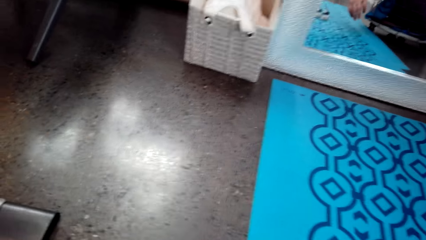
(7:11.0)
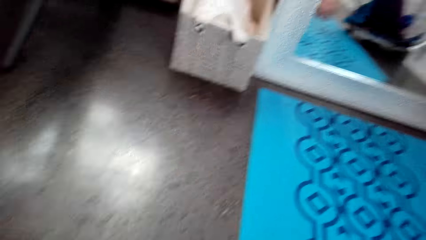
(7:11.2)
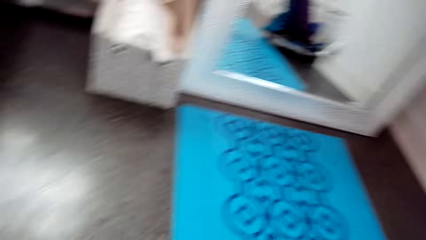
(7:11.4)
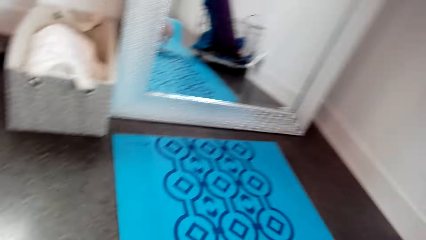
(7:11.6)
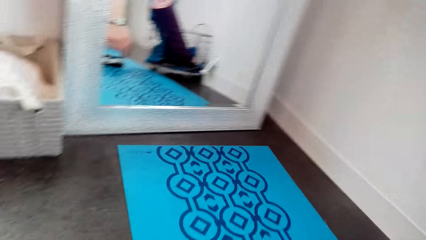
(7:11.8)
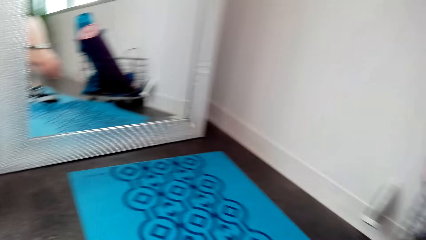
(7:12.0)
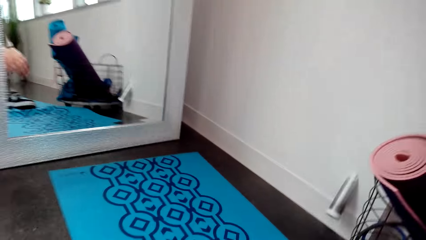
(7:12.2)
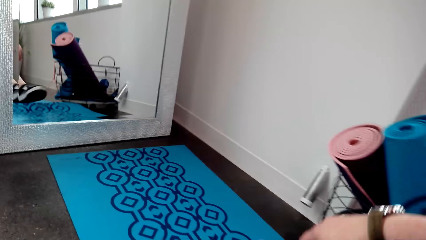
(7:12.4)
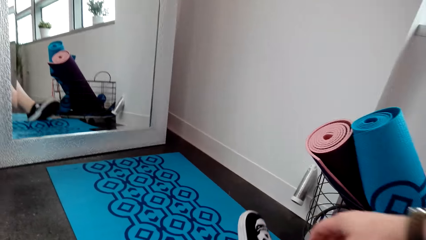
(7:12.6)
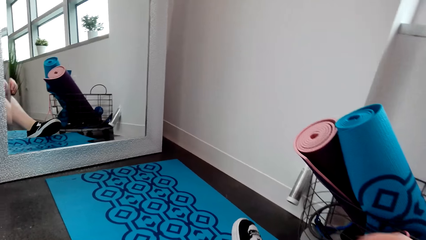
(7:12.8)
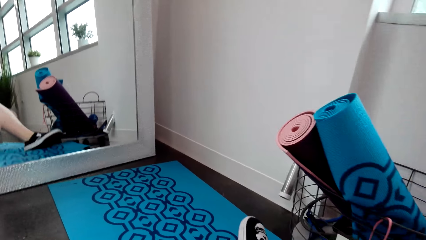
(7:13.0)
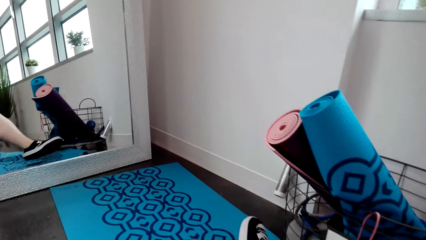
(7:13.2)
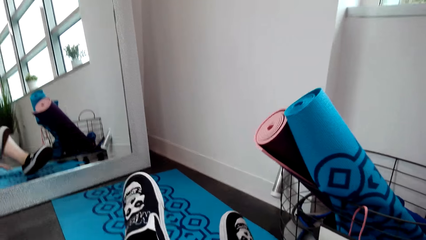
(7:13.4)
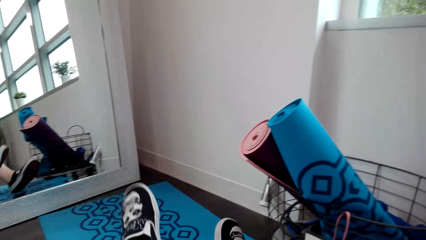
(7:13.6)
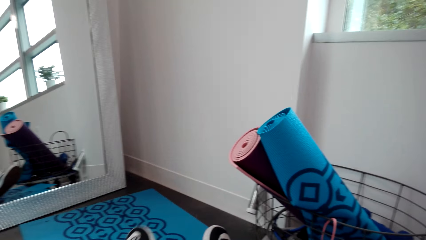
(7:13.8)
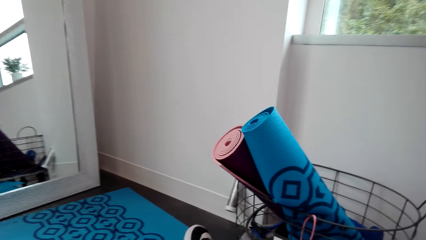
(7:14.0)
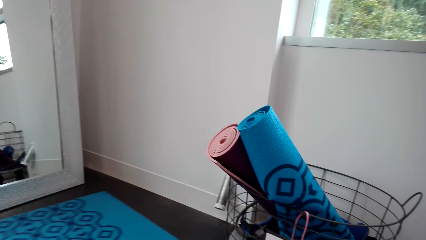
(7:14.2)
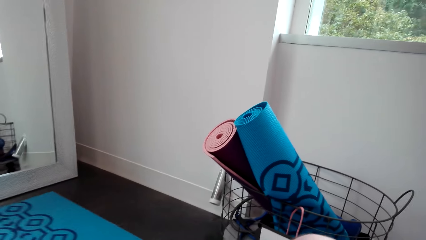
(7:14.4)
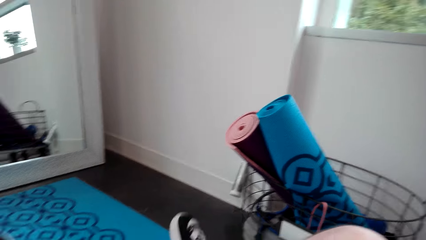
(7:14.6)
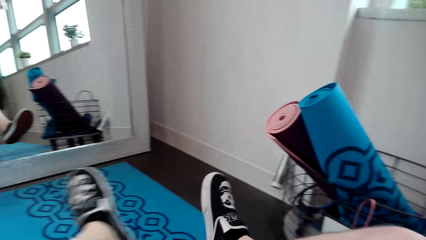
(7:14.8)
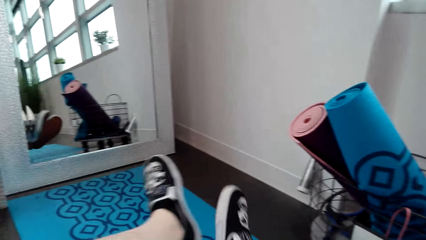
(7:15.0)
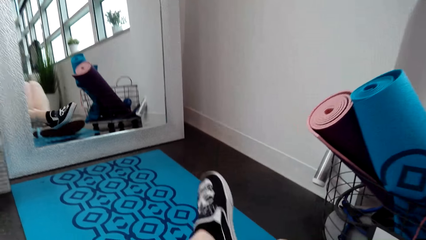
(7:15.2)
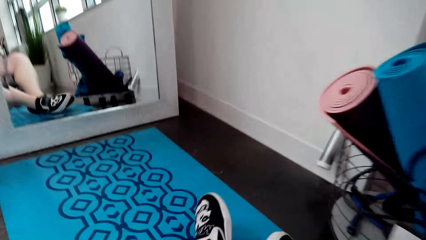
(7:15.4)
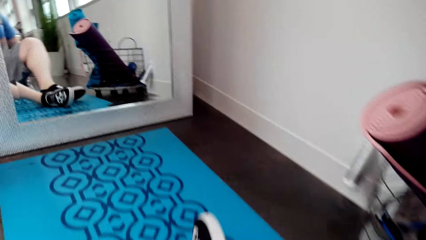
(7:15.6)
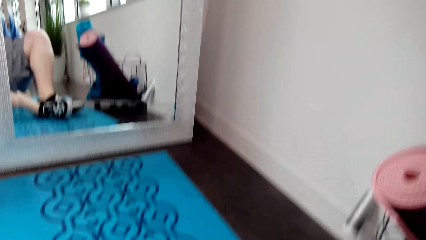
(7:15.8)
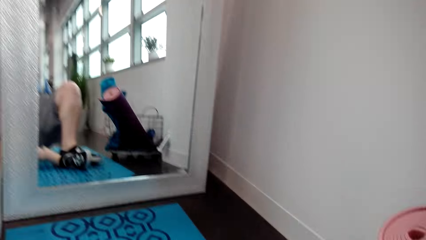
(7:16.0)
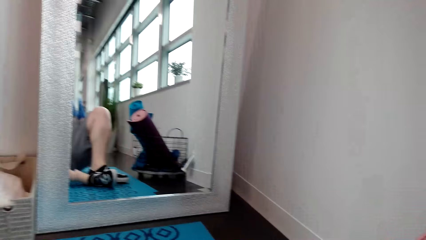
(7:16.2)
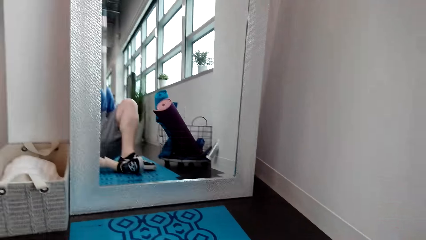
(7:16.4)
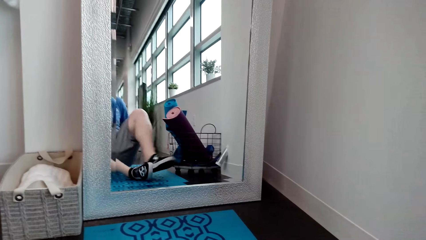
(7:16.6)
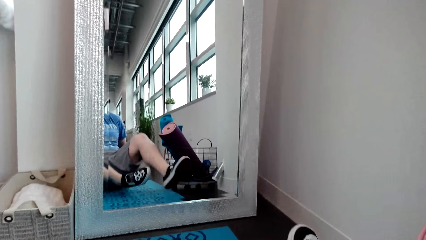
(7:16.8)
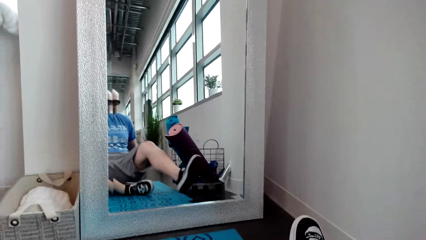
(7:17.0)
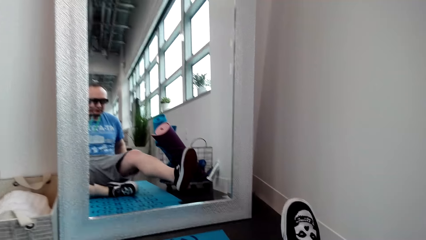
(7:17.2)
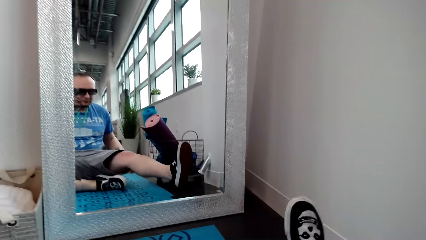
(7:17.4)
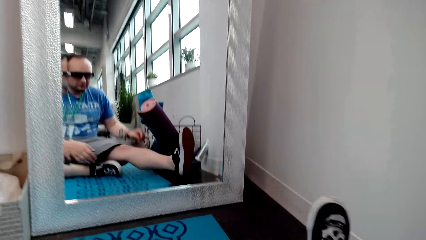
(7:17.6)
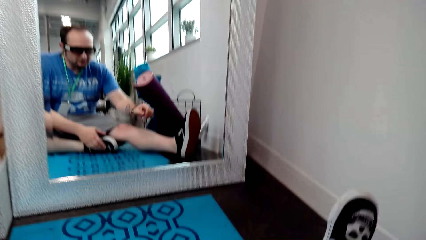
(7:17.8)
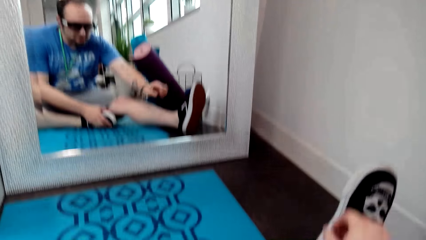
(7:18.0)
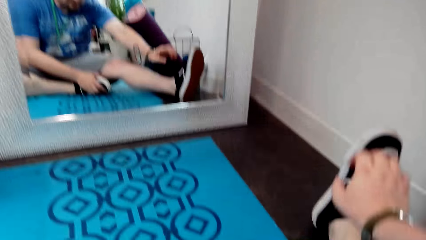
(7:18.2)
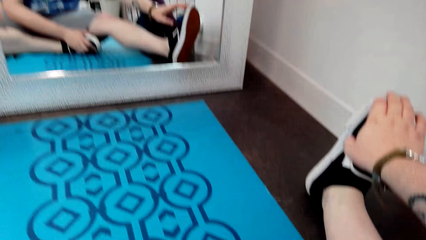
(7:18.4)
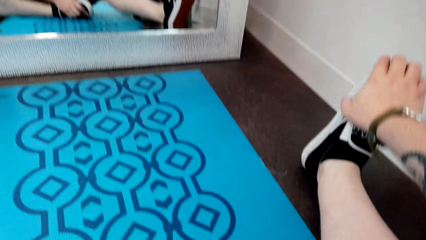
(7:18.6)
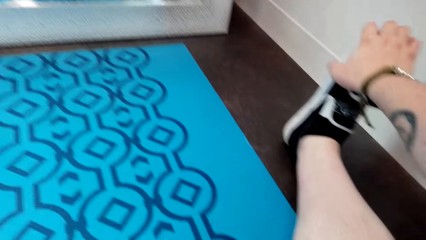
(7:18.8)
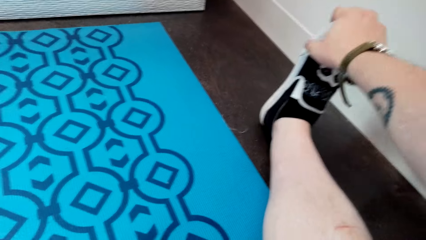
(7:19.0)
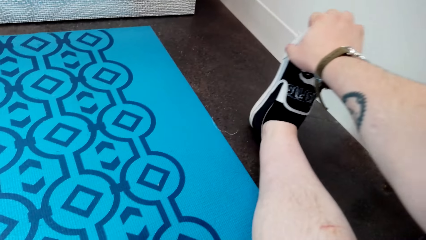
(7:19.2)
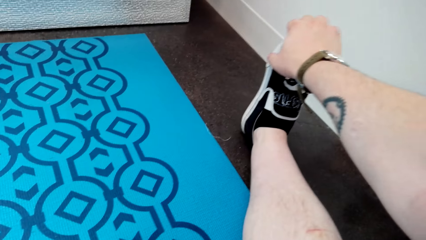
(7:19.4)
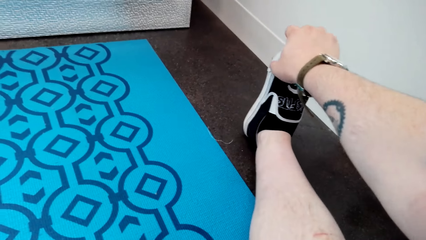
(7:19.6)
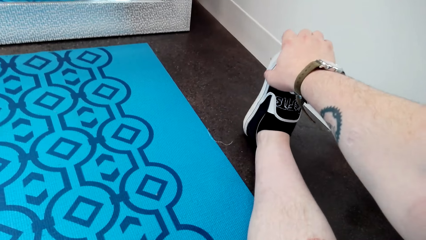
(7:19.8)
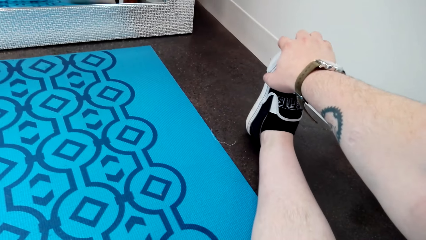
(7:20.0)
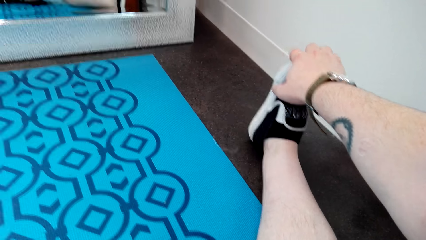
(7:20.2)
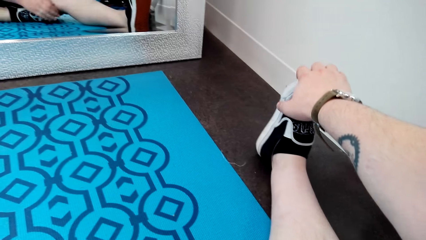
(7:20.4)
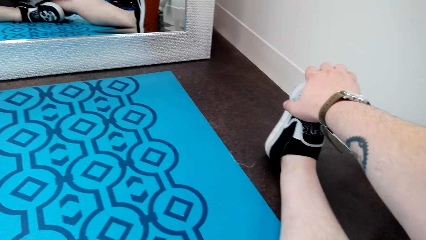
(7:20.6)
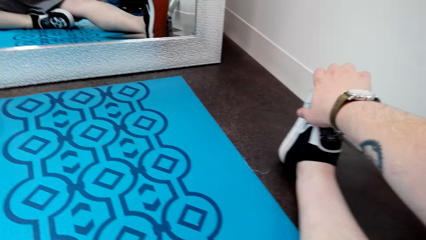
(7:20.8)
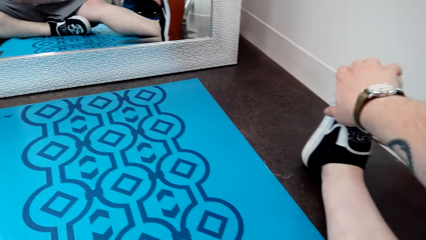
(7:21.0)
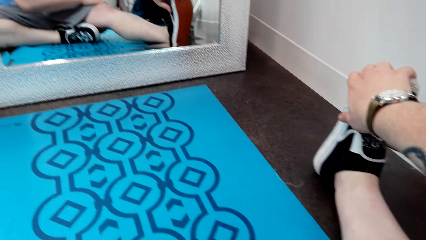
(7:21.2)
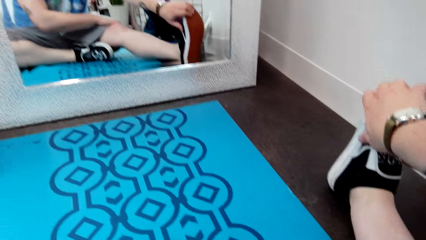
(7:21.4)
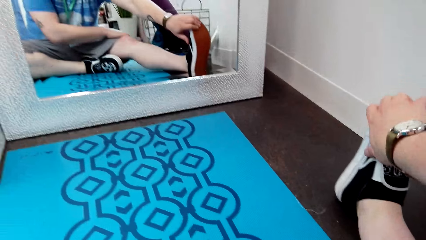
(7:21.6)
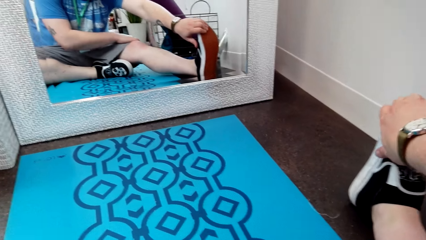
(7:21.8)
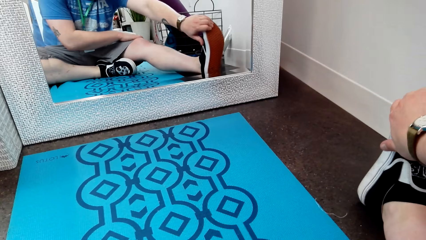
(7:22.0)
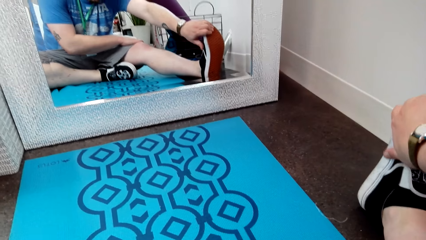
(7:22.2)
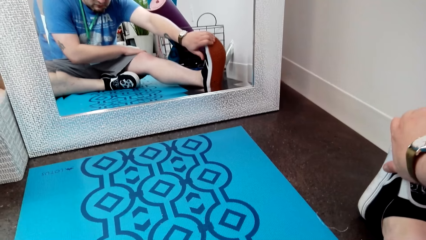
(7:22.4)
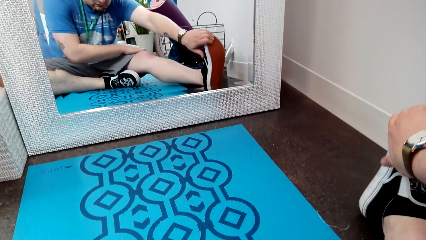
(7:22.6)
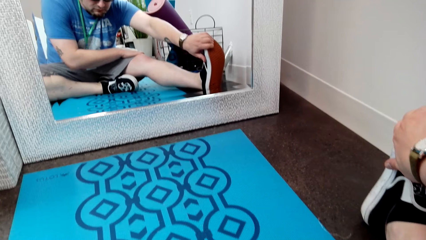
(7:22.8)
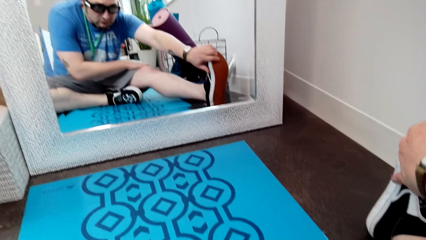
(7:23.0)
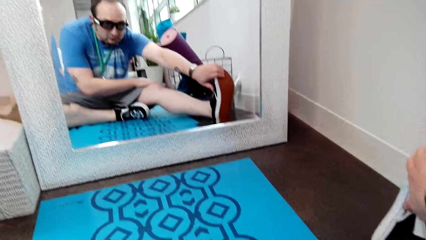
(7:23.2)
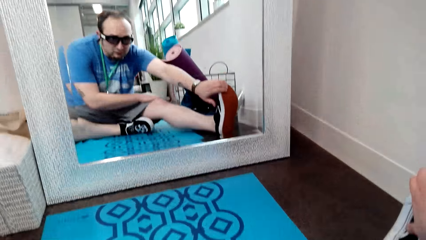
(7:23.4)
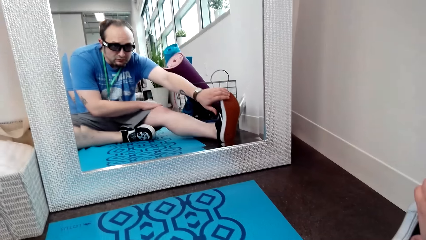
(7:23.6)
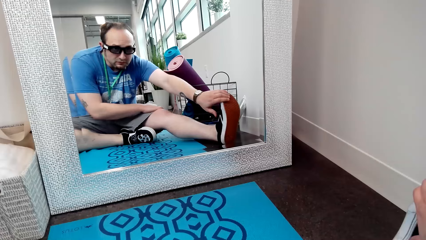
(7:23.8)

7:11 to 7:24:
The camera wearer sits on the mat. They move the mat. They stare at the mirror. They stretch the leg.

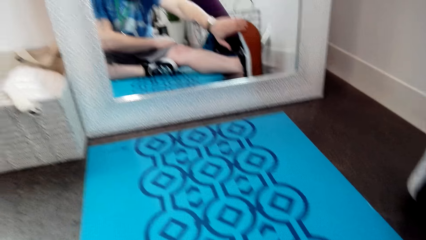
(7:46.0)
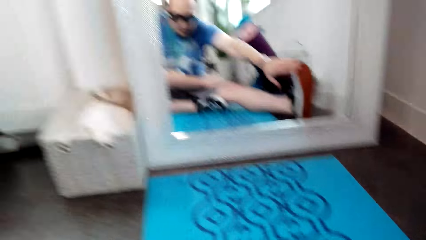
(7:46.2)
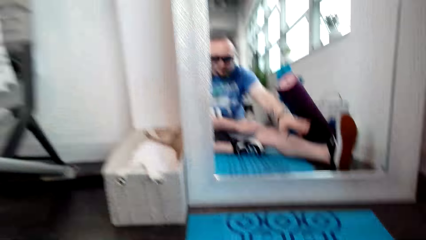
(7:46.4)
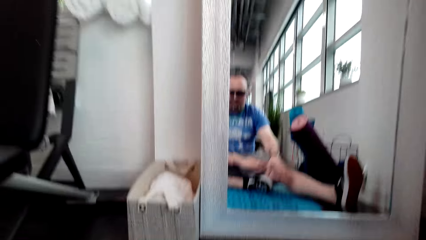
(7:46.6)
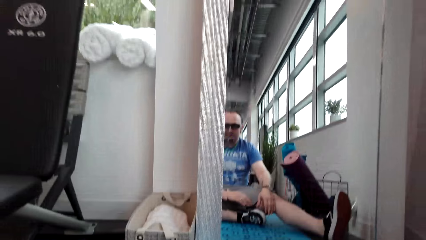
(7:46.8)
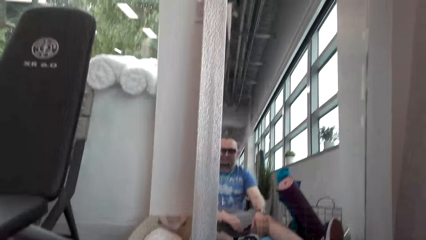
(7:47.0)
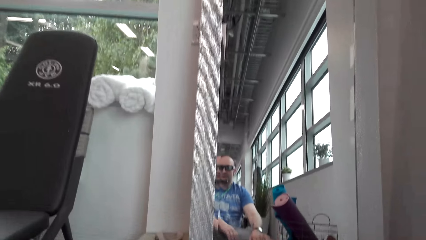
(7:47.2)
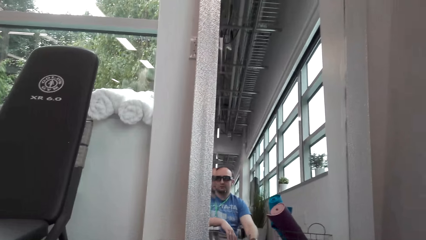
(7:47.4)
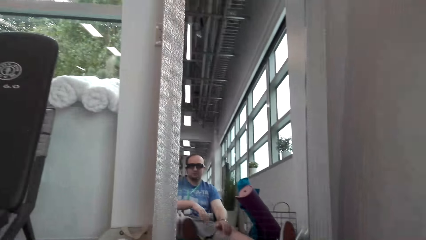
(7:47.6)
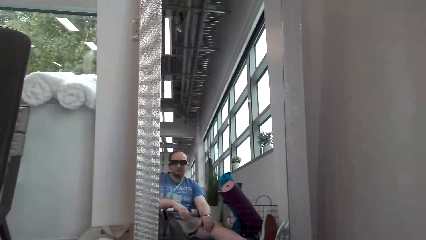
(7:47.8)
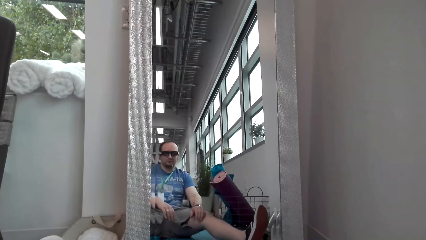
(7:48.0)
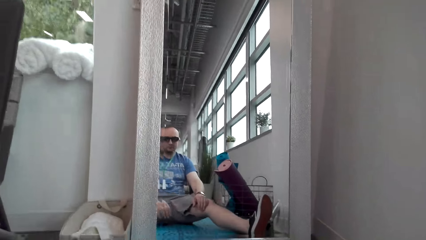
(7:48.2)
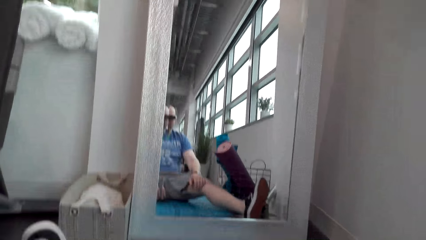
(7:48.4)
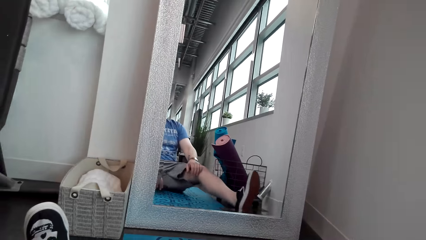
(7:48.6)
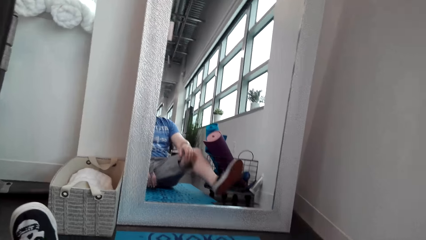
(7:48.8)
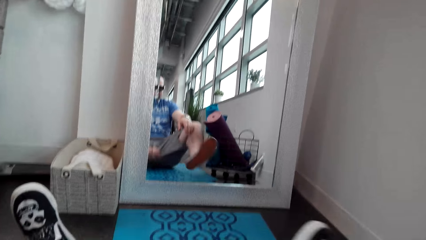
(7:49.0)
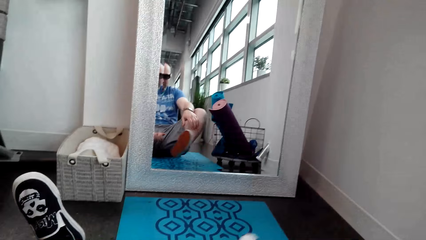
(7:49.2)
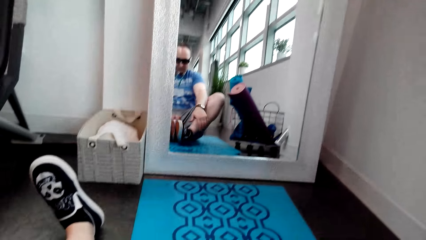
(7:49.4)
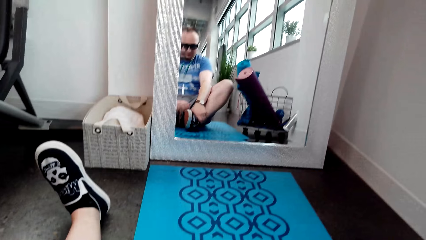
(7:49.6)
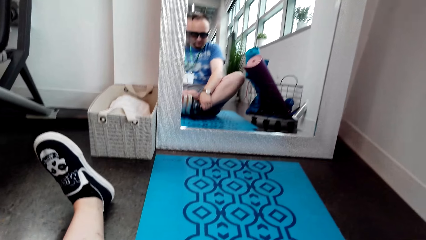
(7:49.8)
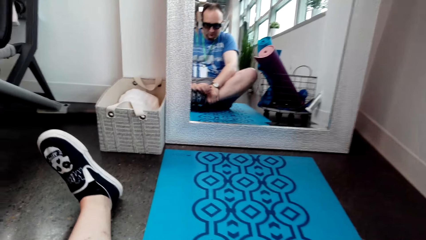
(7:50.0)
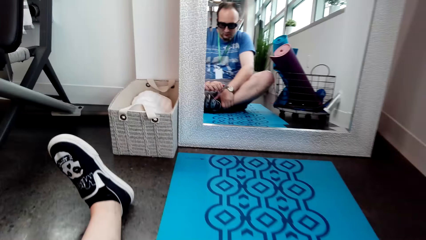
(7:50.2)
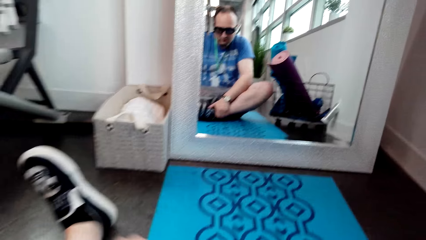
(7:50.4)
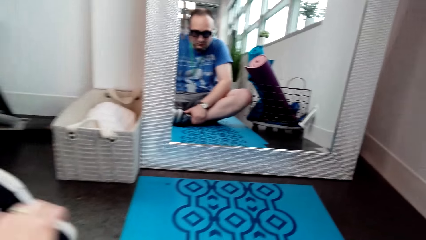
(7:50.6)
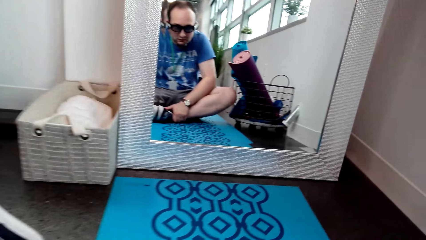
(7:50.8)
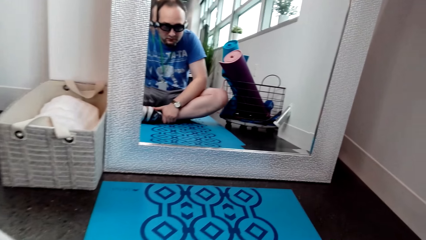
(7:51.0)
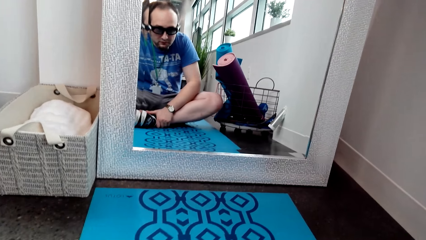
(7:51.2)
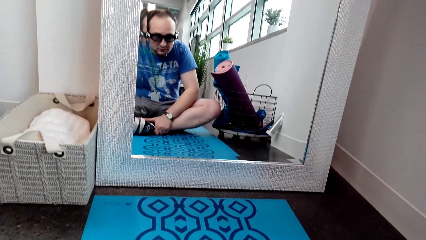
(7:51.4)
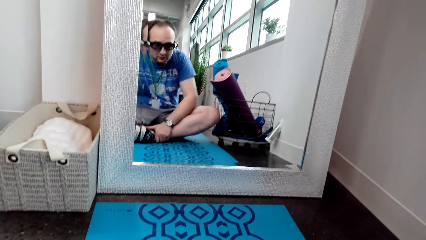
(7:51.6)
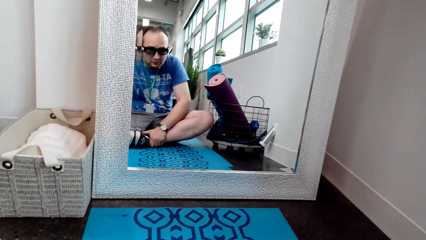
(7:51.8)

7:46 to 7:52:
The camera wearer stares at the mirror. They fold the leg.
